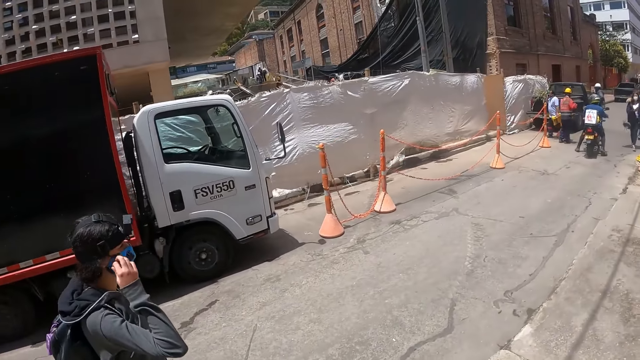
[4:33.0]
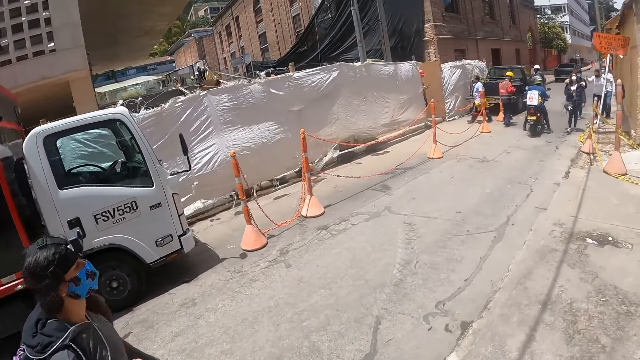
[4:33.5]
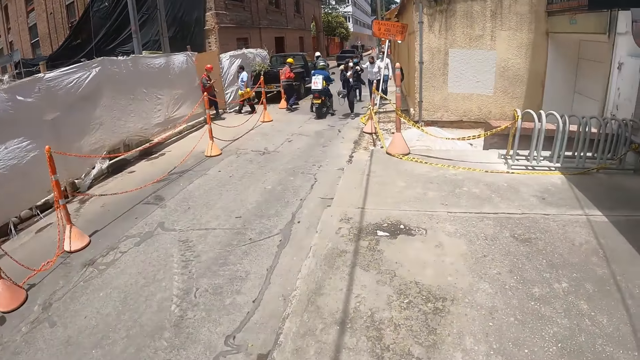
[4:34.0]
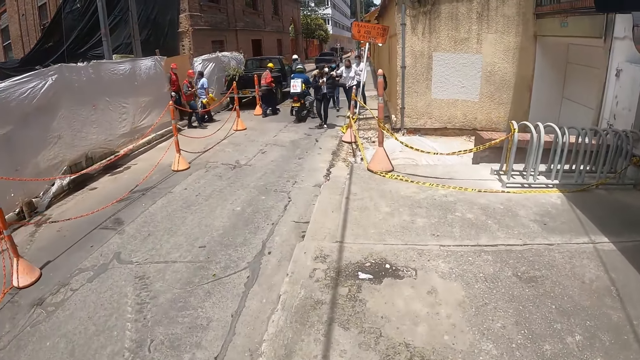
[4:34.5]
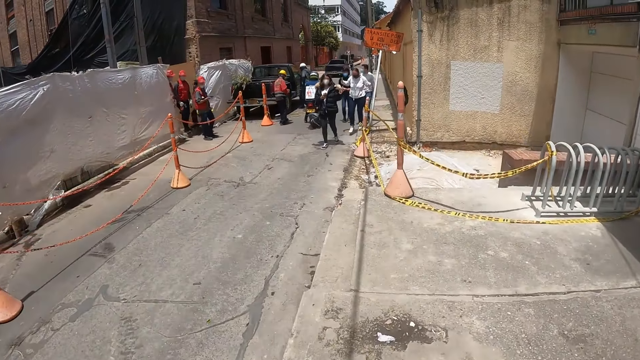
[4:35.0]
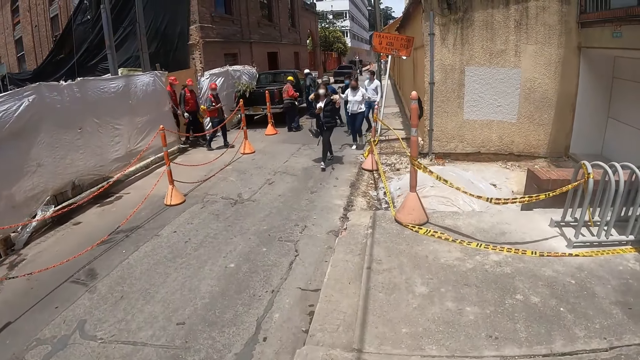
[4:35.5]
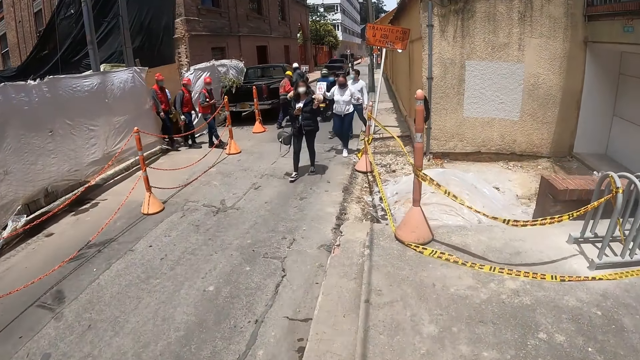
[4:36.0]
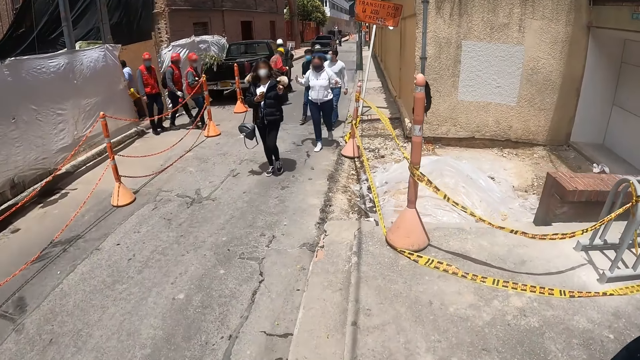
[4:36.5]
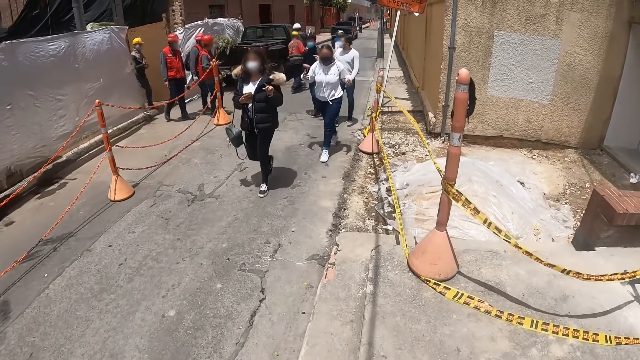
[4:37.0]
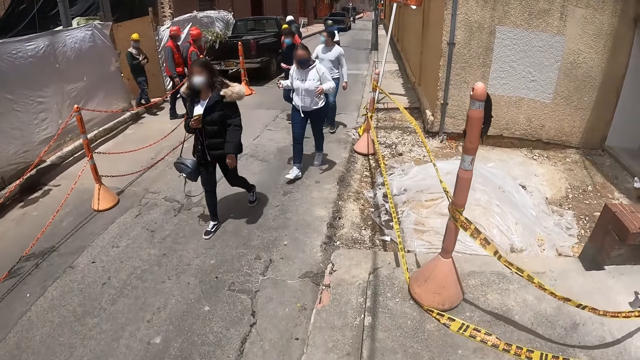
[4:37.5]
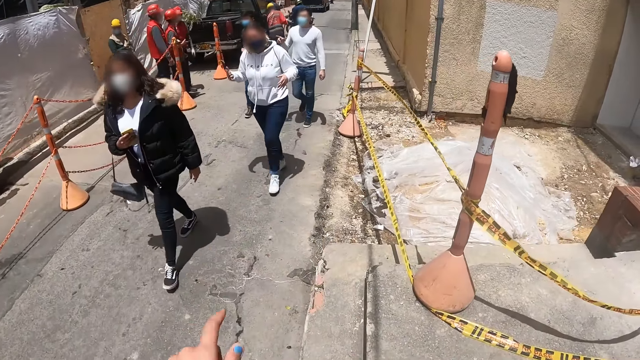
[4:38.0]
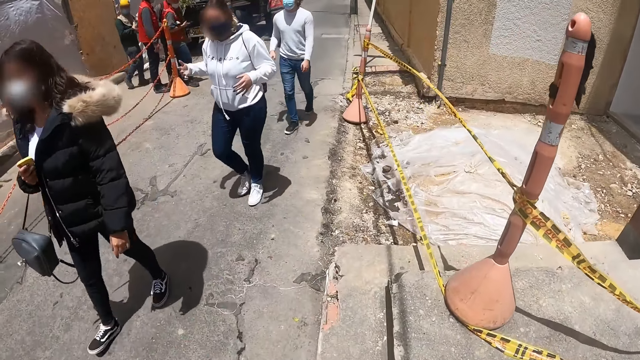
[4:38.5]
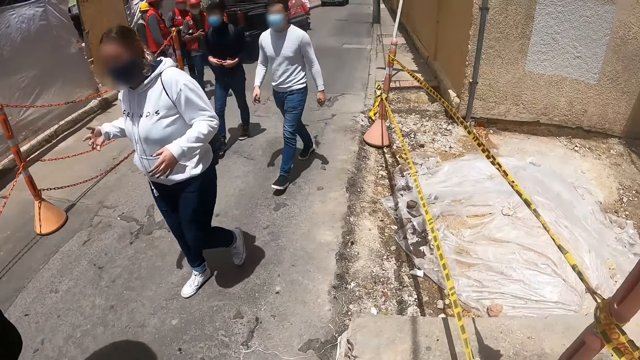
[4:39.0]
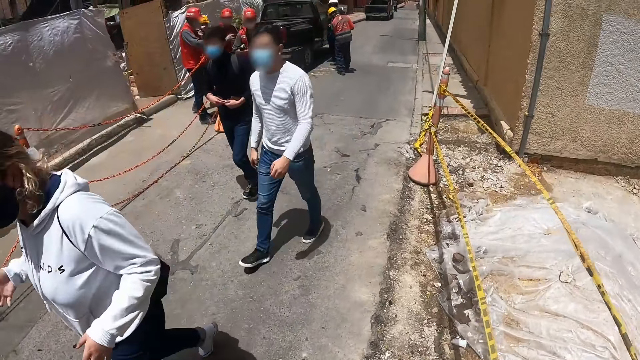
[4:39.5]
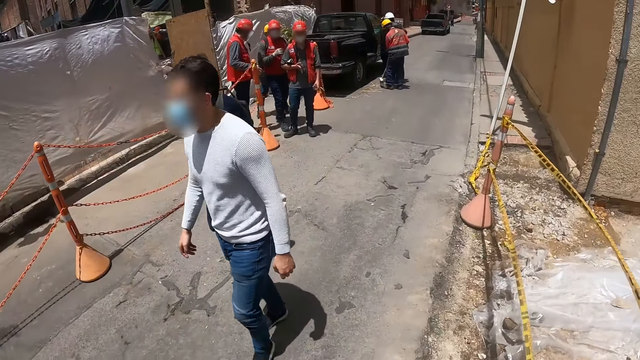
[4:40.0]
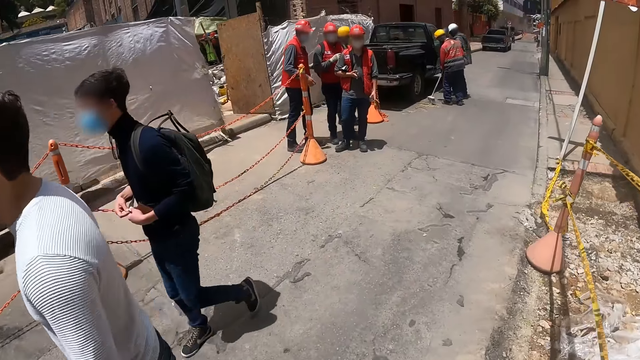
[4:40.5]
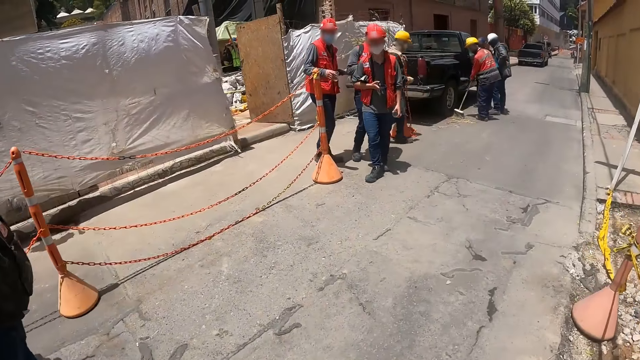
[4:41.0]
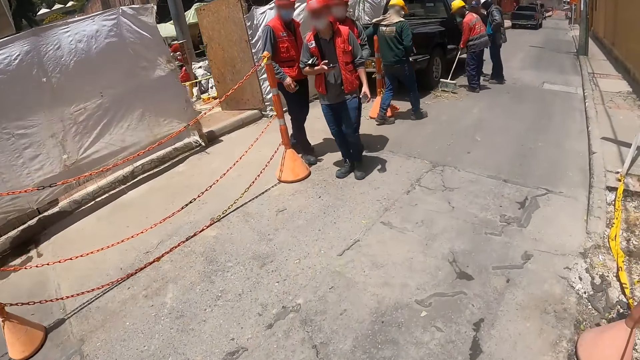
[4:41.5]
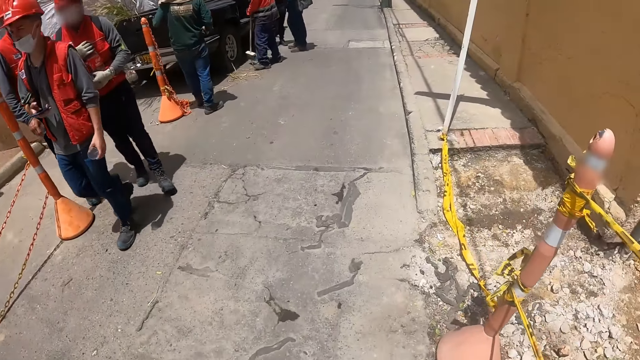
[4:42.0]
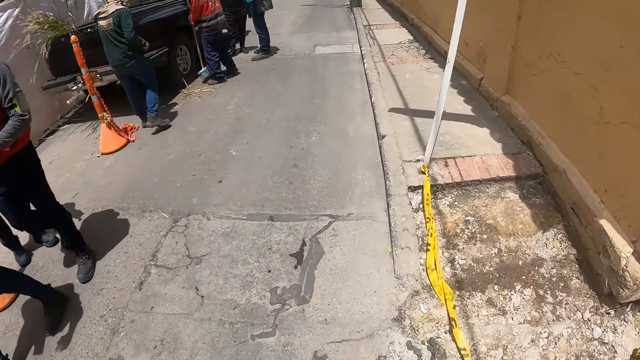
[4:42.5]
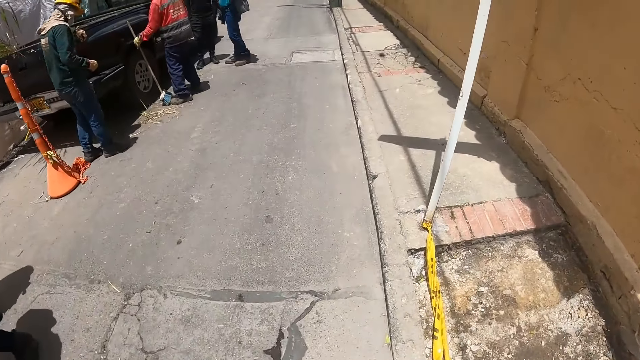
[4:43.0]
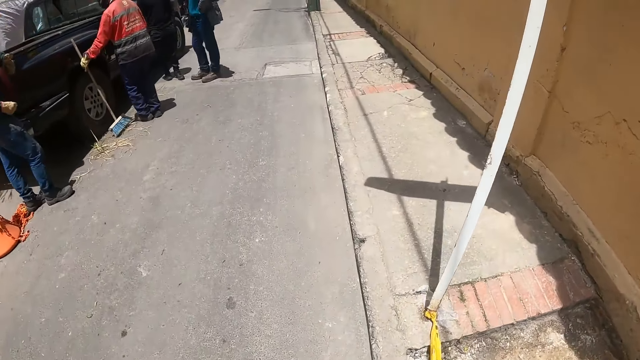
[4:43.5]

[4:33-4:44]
The camera wearer points at the buildings on the other side. They walk around.

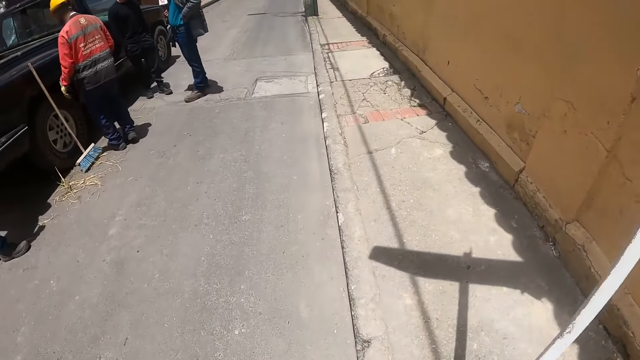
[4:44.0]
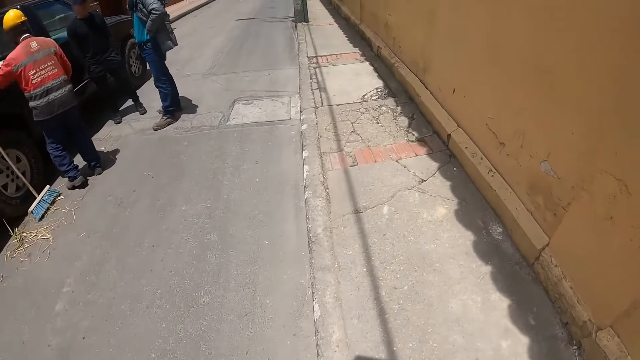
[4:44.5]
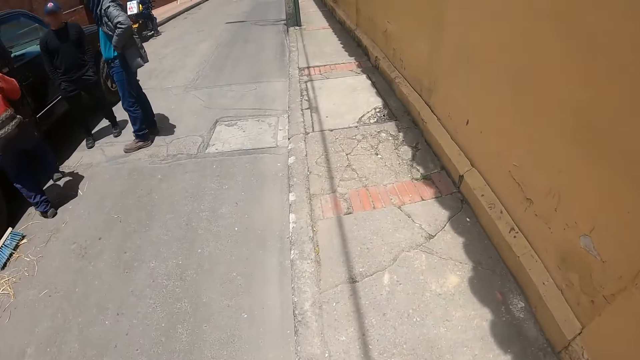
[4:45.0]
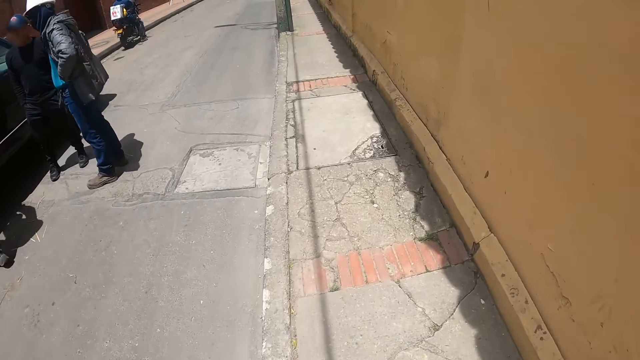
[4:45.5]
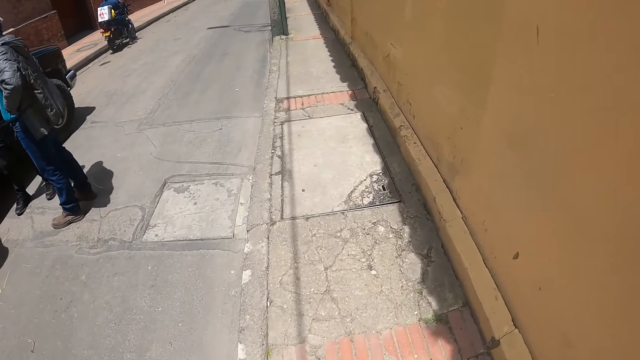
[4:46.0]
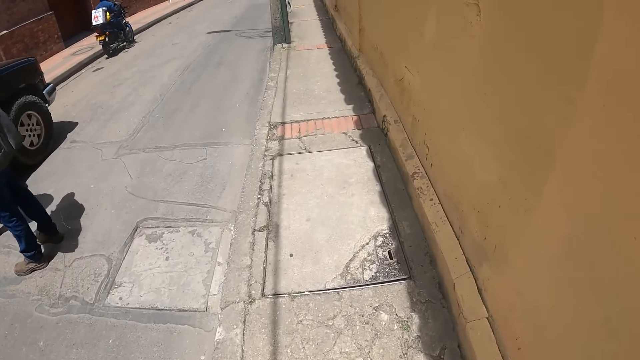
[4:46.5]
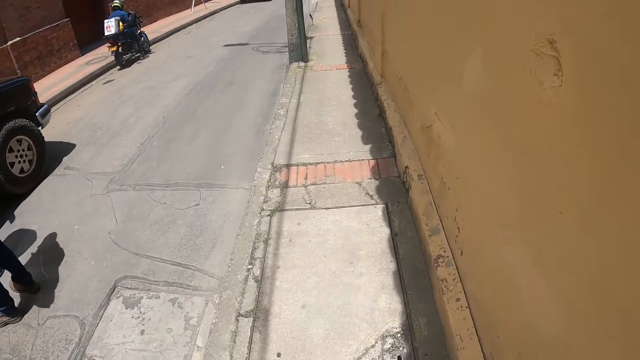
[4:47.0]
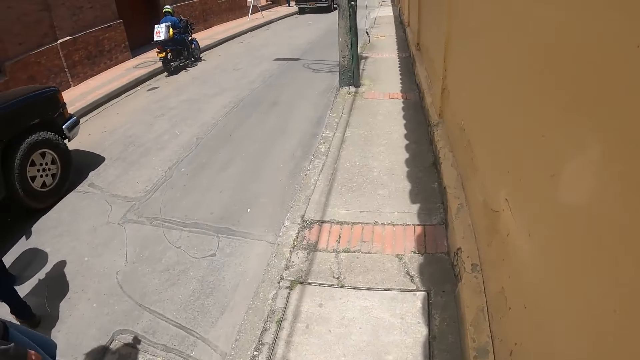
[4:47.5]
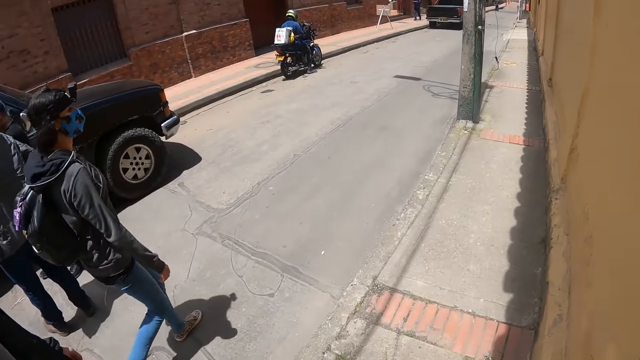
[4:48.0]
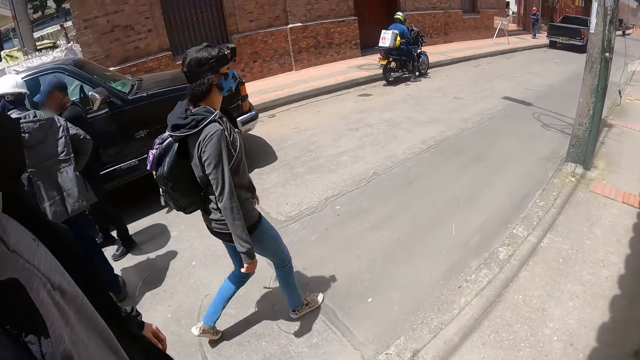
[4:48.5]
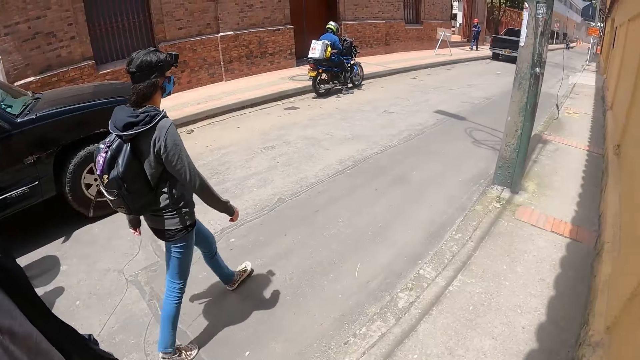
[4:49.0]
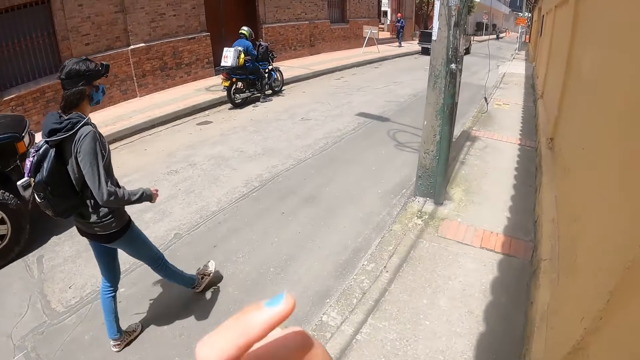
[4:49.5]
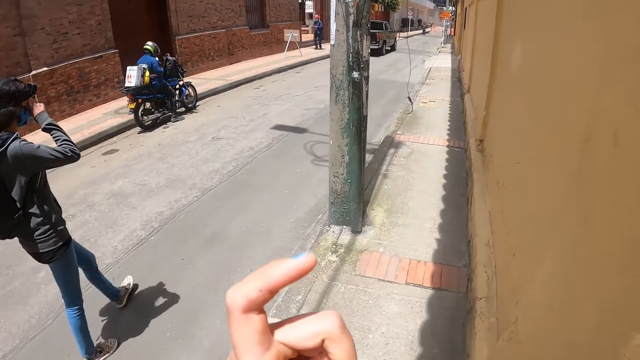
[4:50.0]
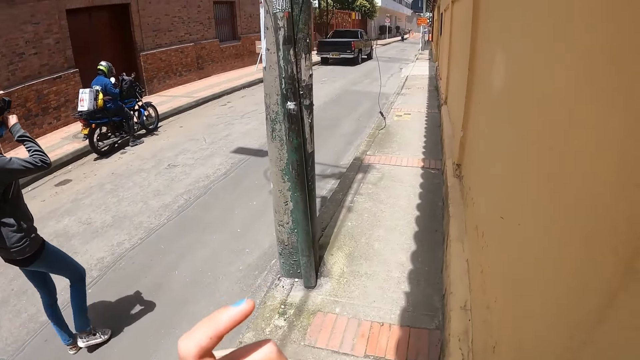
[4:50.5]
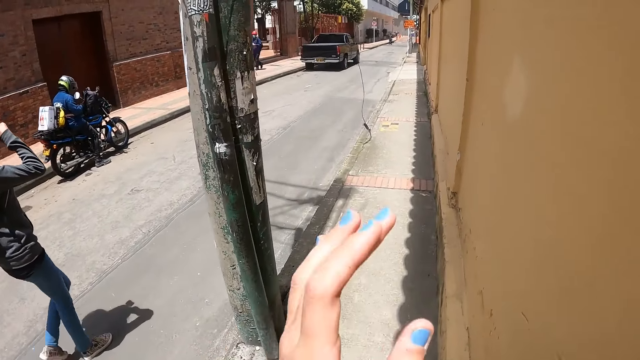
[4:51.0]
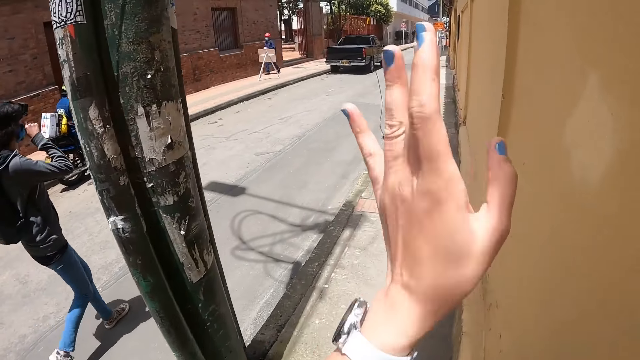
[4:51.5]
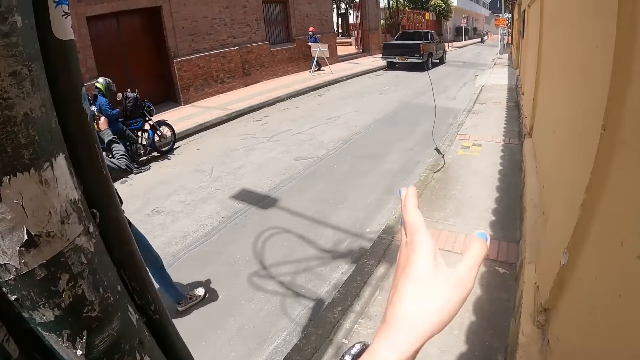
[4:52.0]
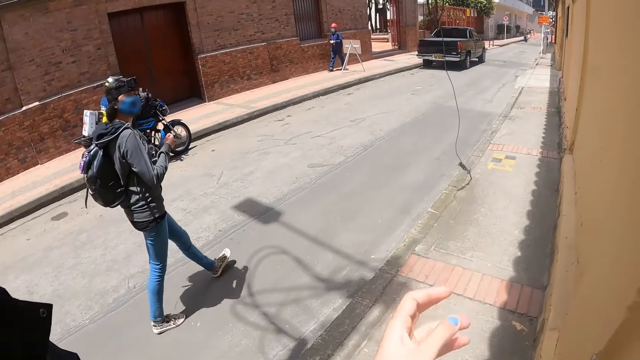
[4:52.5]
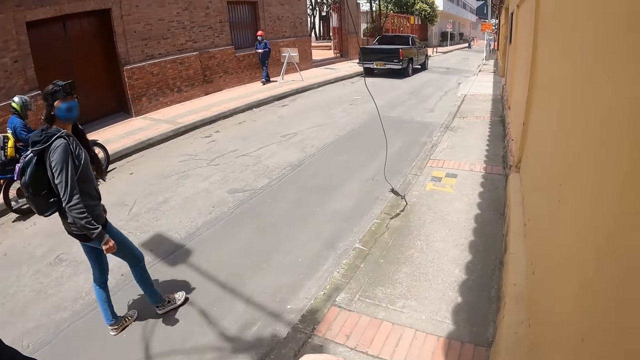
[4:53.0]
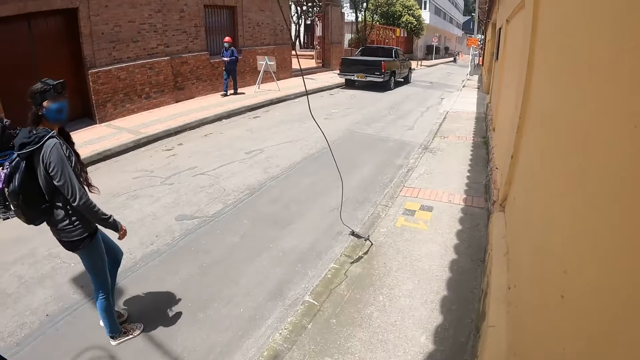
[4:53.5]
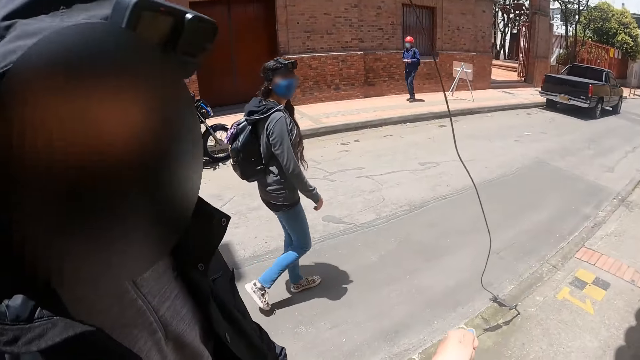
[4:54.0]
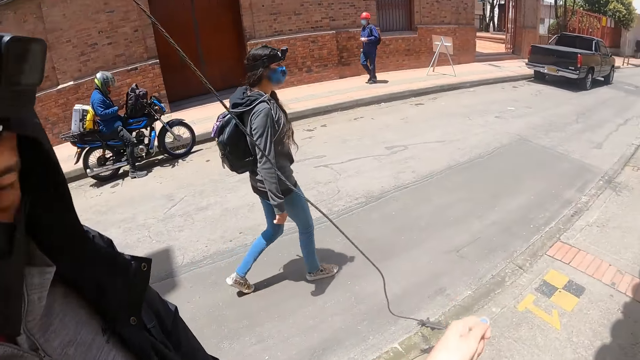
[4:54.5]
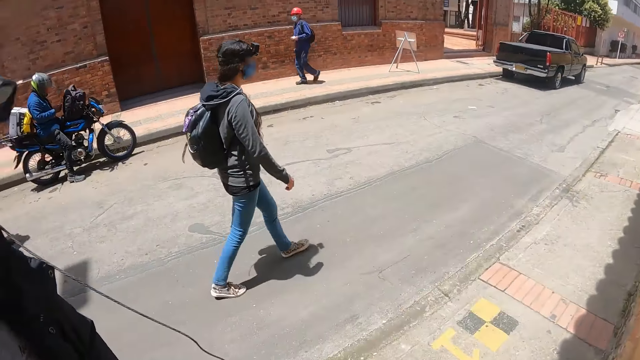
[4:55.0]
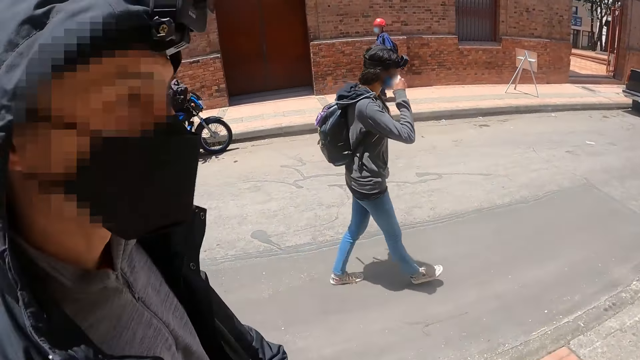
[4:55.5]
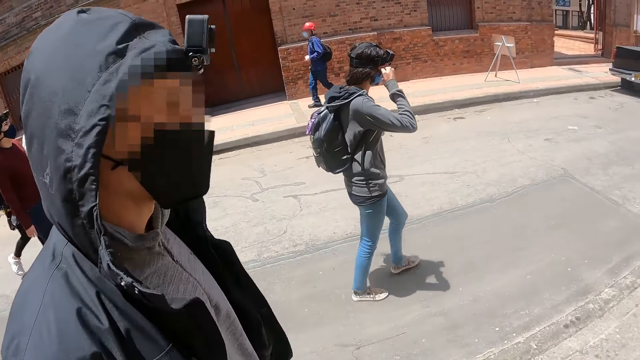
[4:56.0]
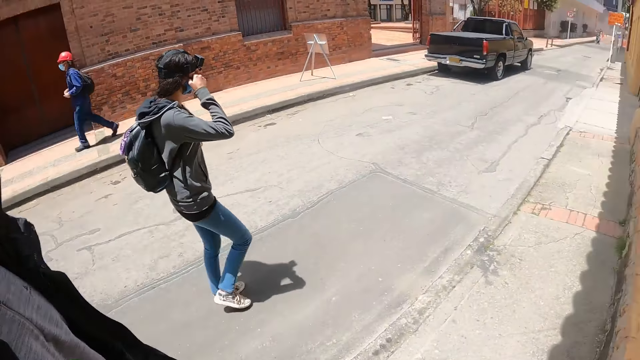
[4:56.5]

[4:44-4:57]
The camera wearer walks on the sidewalk. They move the hand. They walk on the sidewalk. A person walks on the road.
